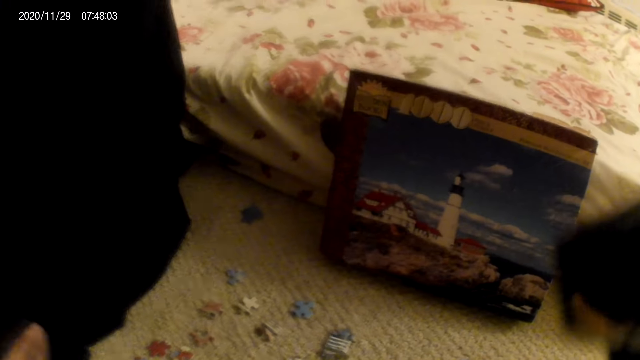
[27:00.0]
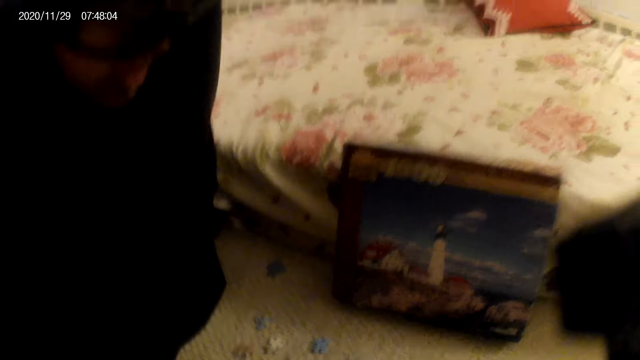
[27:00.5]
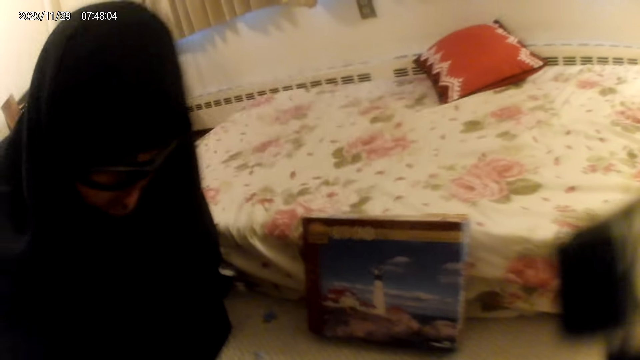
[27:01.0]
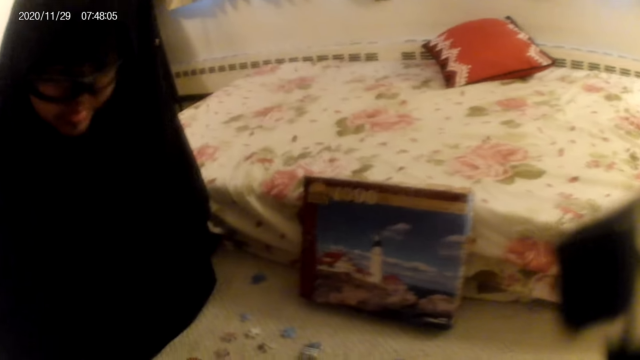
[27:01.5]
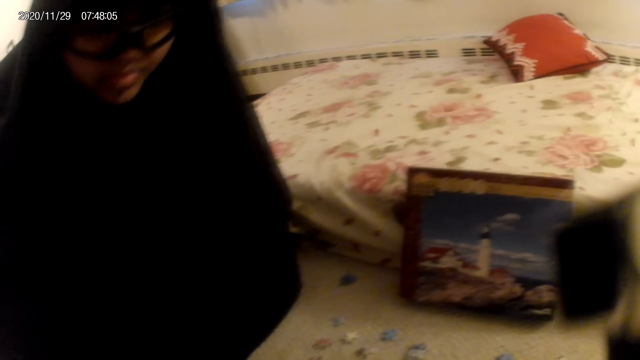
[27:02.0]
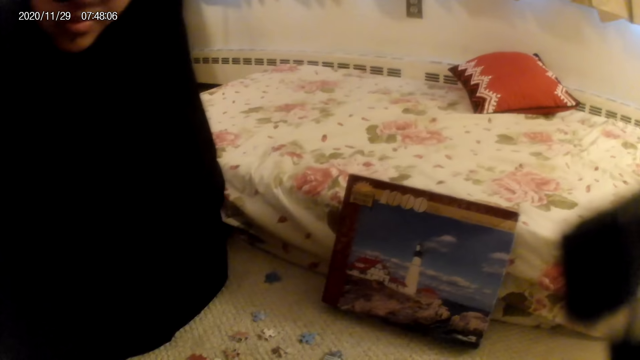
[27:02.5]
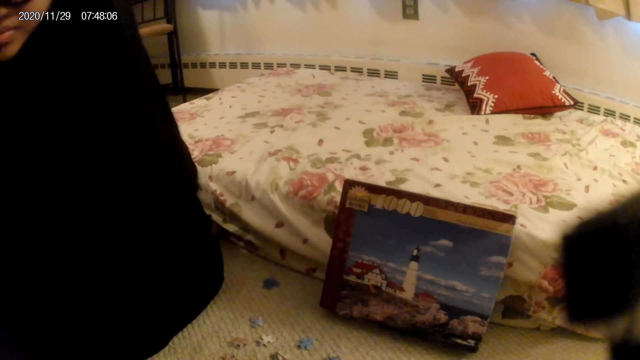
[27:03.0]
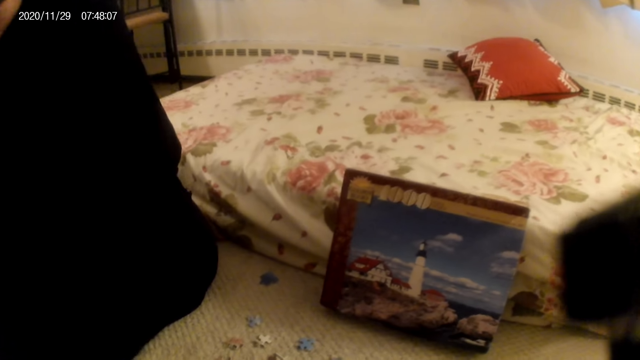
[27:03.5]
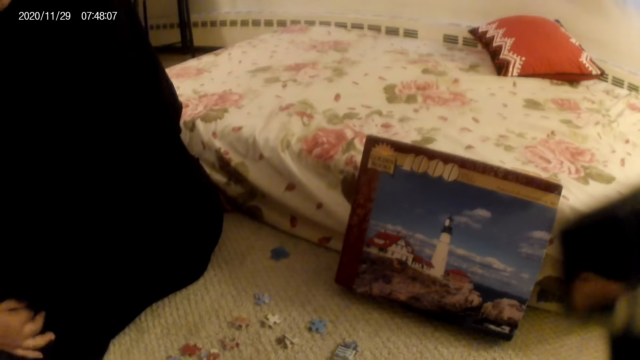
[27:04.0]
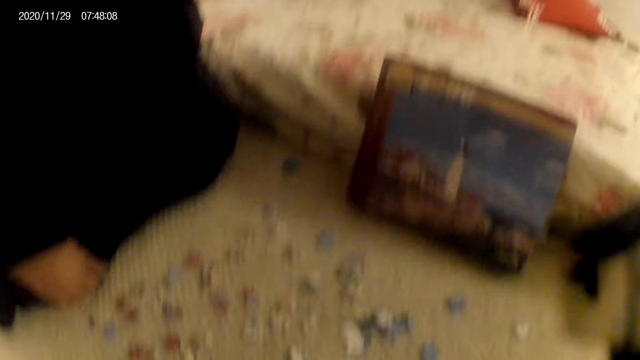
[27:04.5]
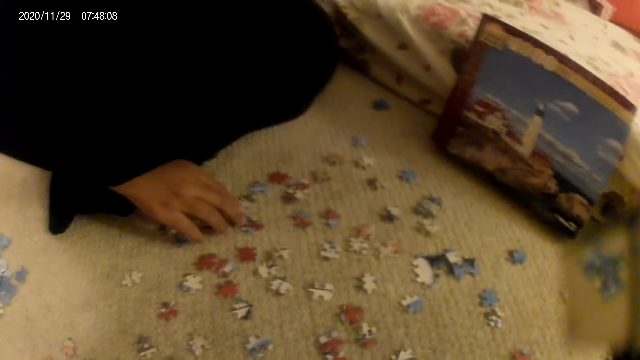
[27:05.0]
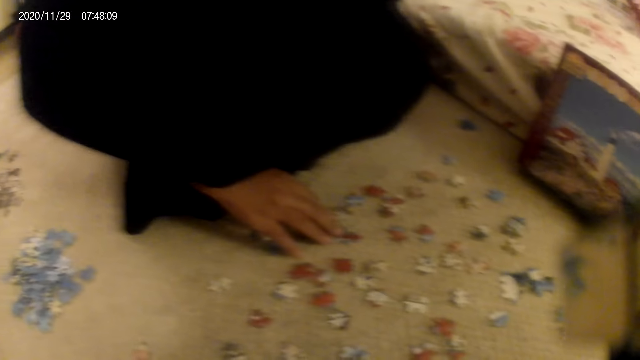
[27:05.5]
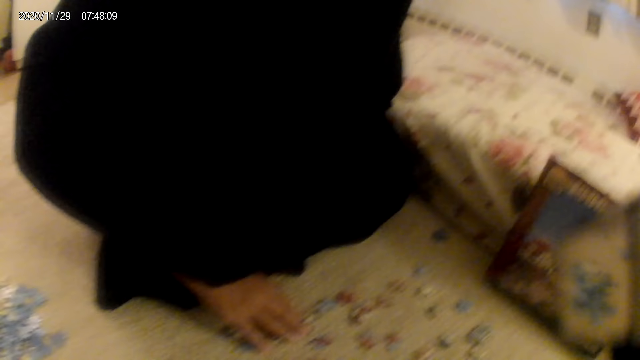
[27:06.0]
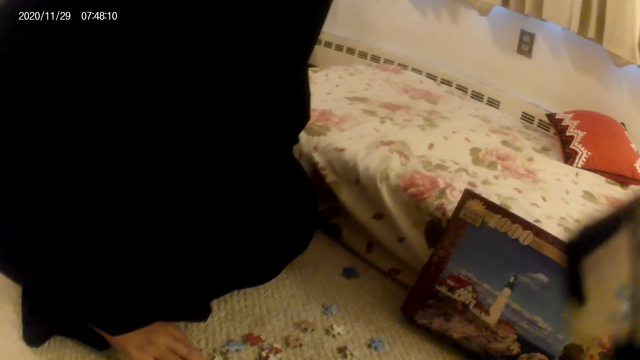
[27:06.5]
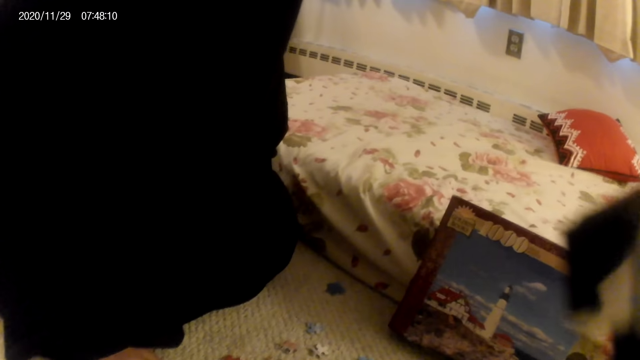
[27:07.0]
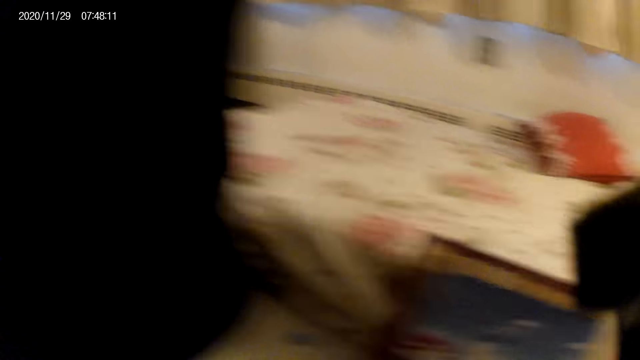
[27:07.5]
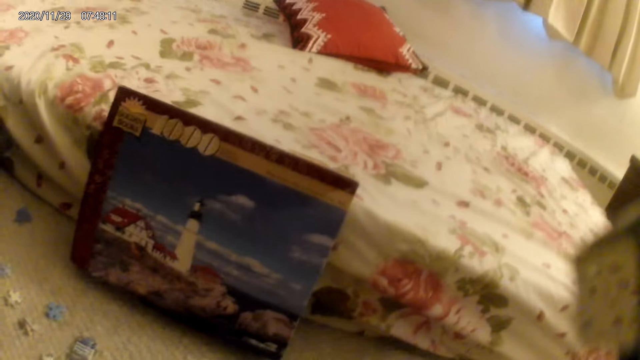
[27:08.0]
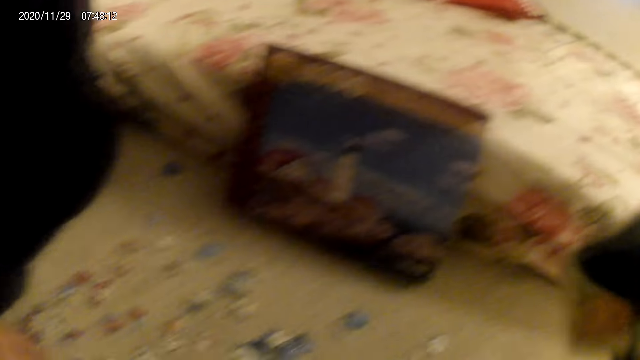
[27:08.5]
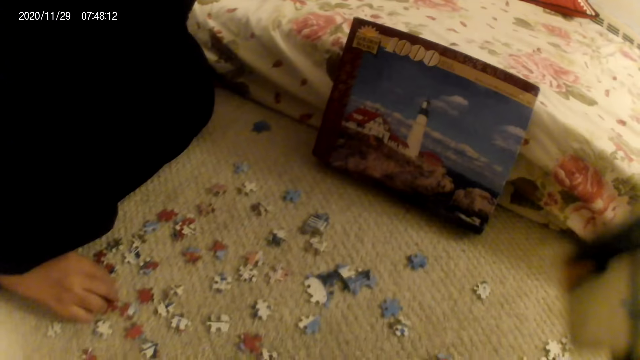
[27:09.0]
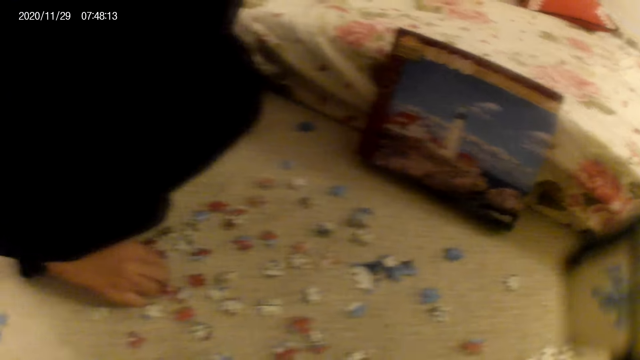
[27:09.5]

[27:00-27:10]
The camera wearer moves a hand. A woman moves a hand. The woman does something. The camera wearer looks around. The woman does something. The woman touches the jigsaw puzzle pieces. The woman moves cards on the floor. The woman does something.

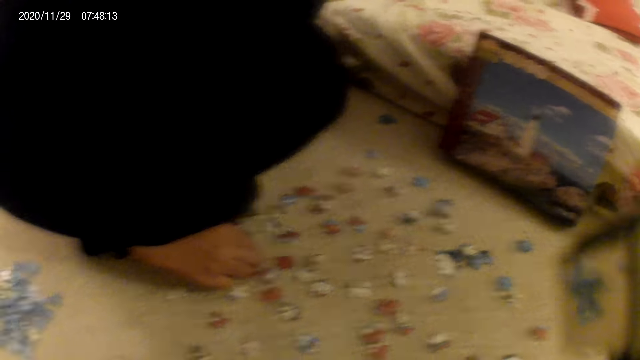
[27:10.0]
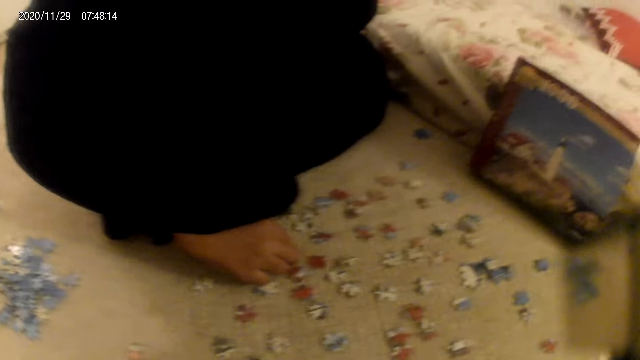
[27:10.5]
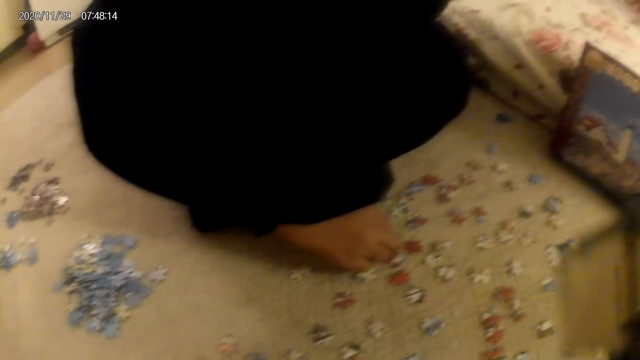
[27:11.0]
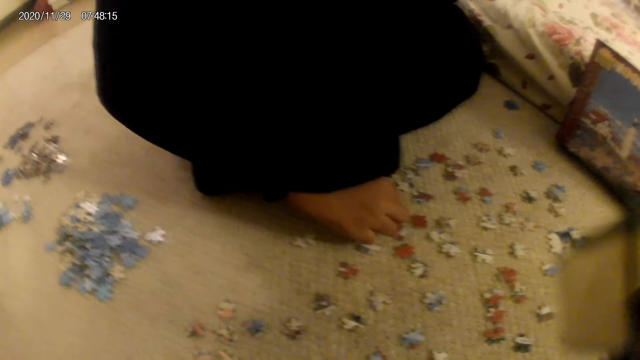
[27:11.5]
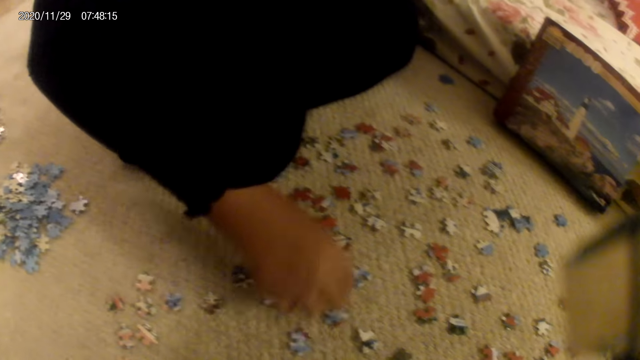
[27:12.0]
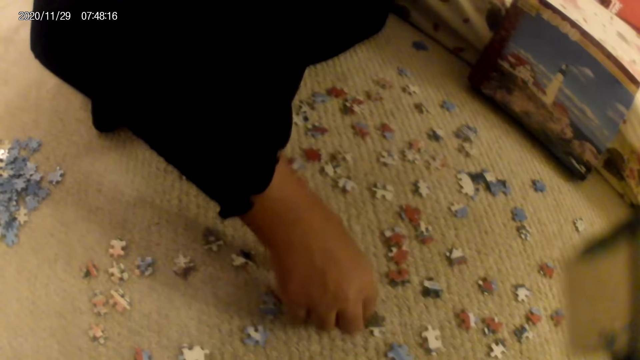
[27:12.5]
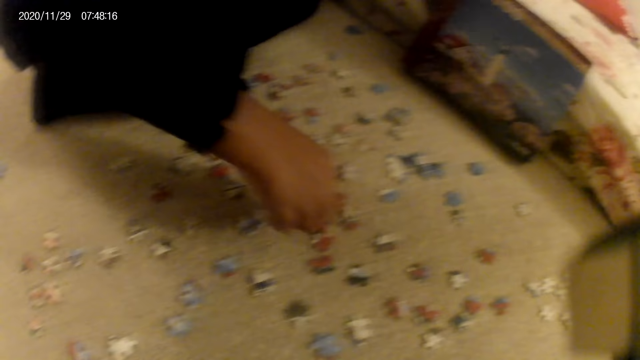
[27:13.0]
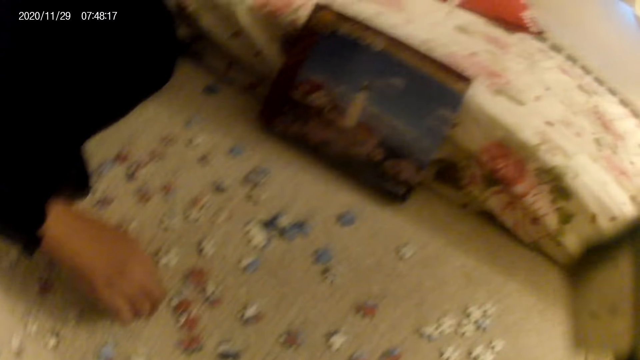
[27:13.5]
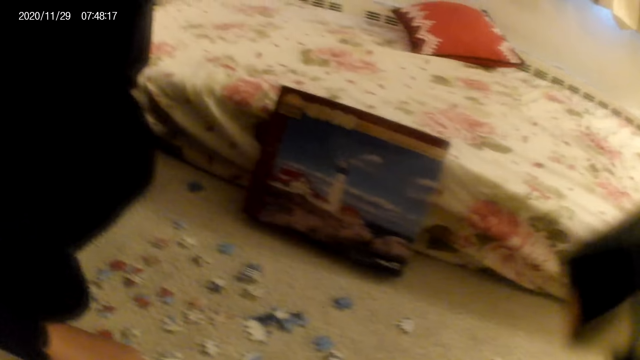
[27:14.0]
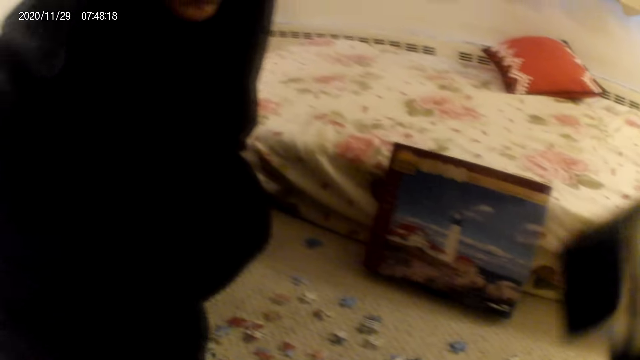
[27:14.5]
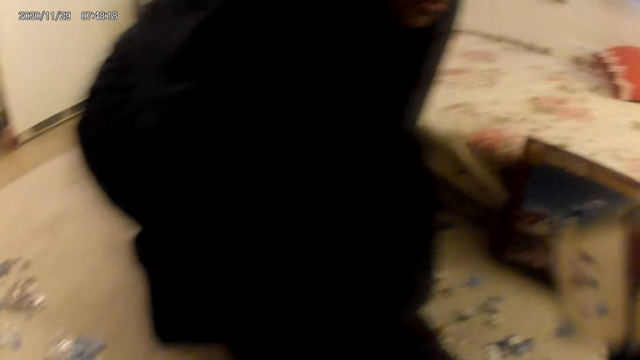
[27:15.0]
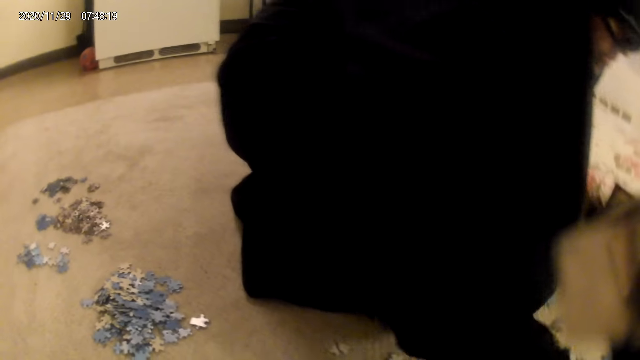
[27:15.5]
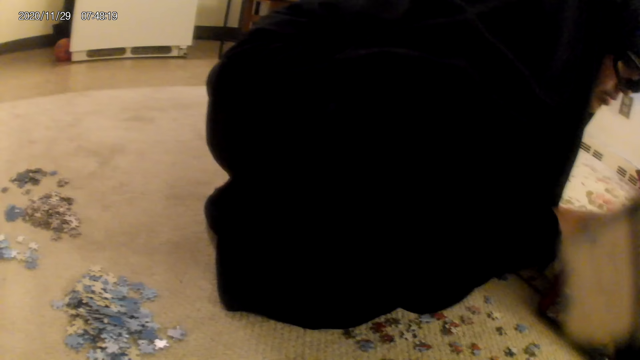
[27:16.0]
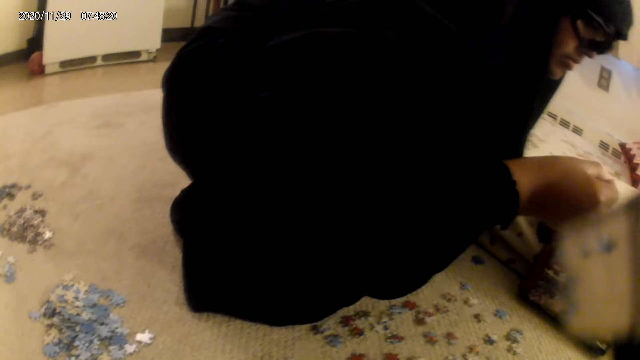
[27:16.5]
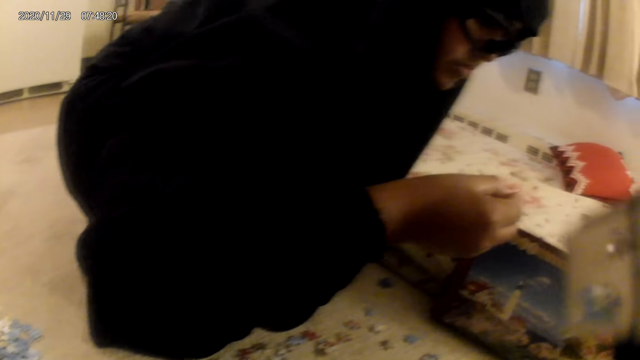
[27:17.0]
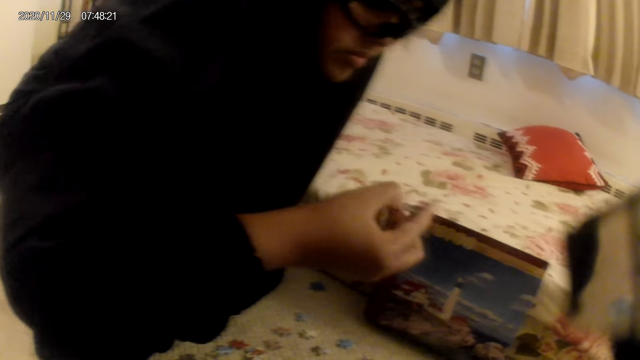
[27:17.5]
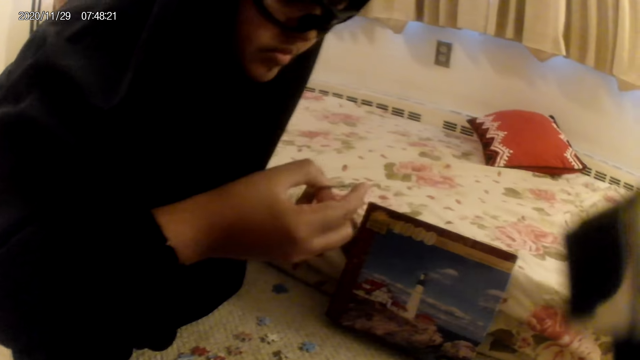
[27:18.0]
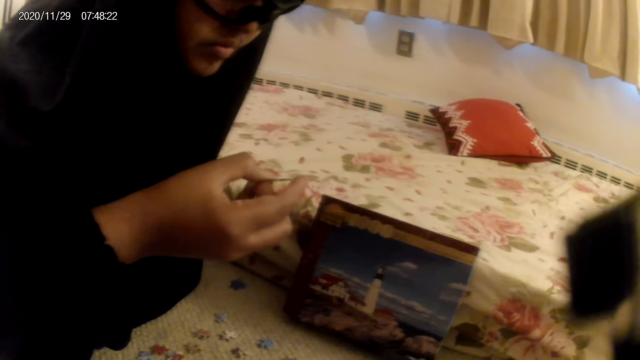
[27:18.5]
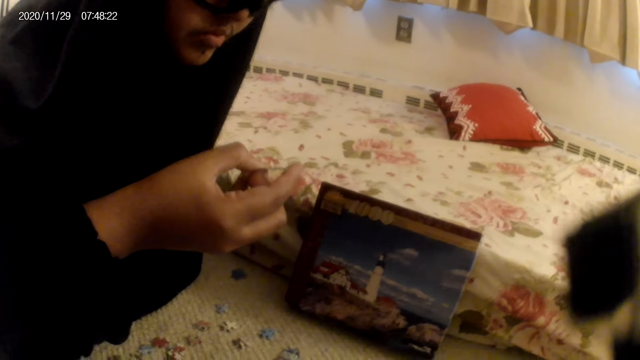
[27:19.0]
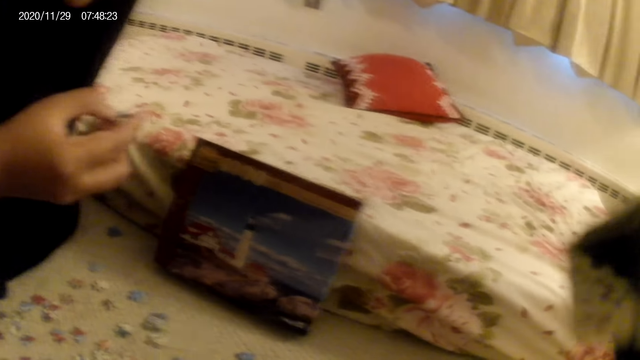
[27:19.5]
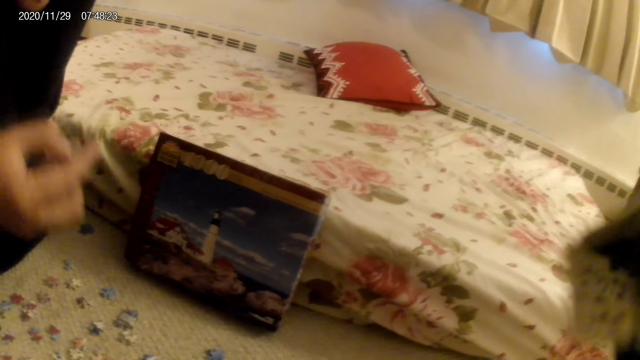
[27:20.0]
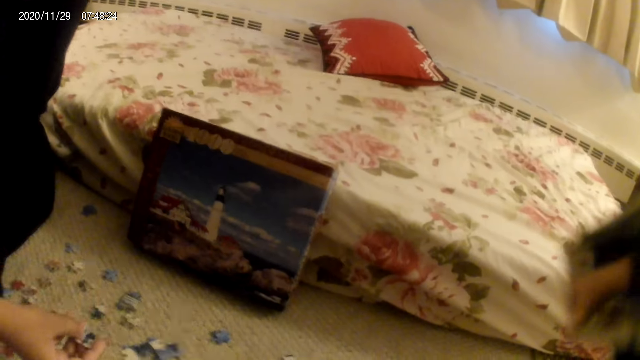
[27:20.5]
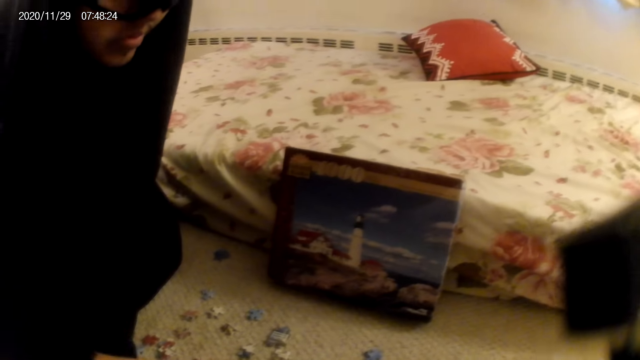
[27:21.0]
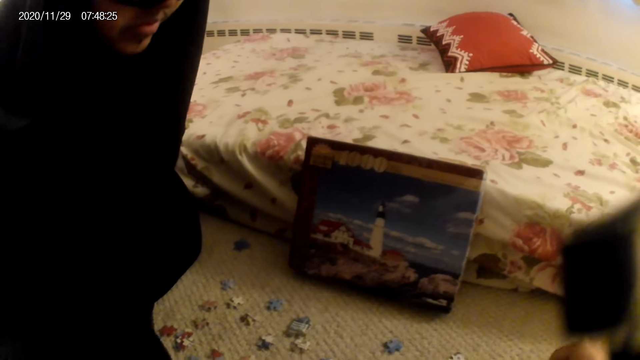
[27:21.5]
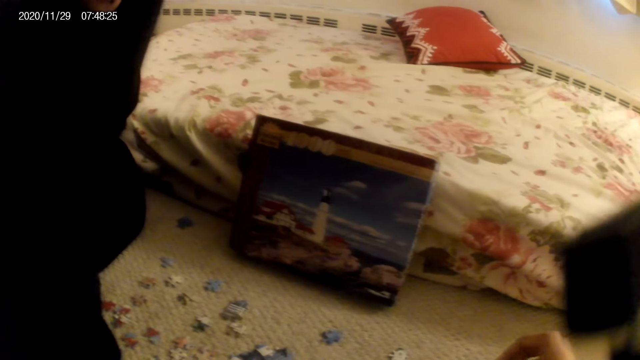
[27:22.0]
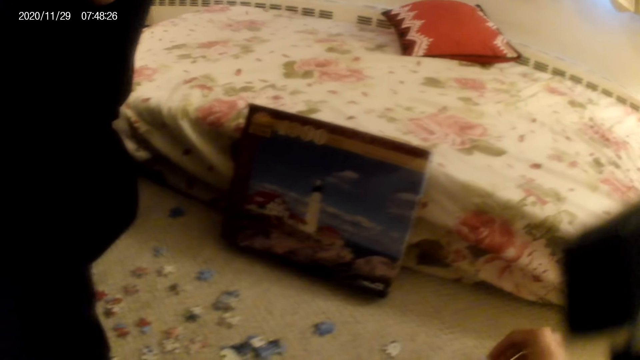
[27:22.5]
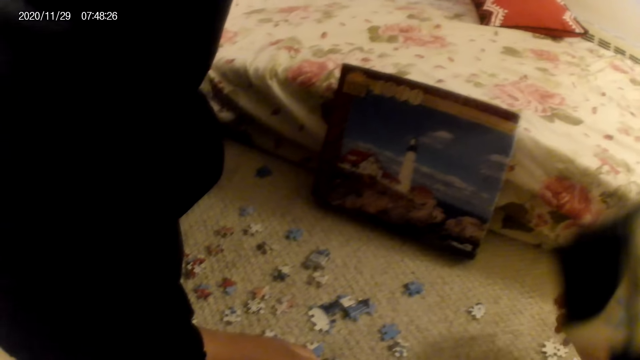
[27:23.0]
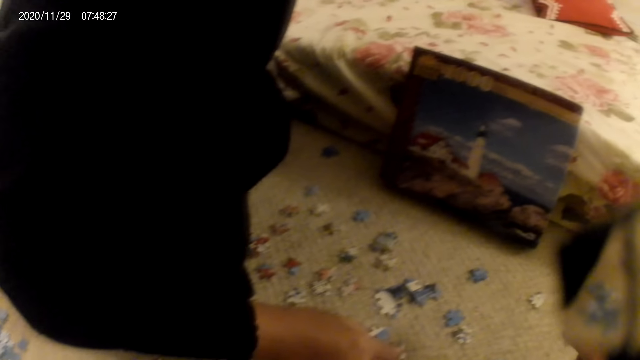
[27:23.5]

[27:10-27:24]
A woman does something. The woman moves cards on the floor. The camera wearer does something. They look around. The woman picks a card from the floor. The woman looks at the jigsaw puzzle pieces. The woman holds the card on the hands. The woman places the card on the floor. The camera wearer does something.
